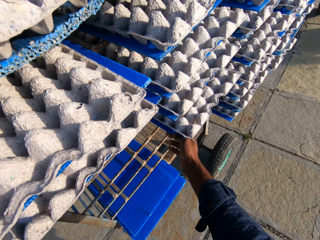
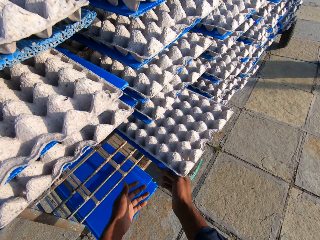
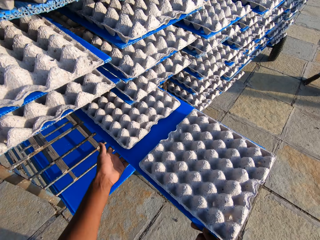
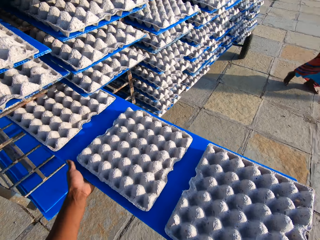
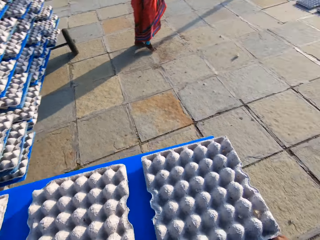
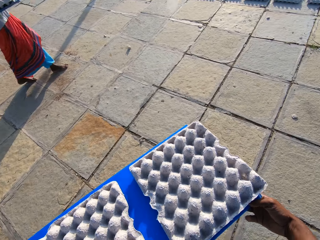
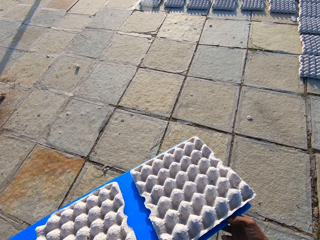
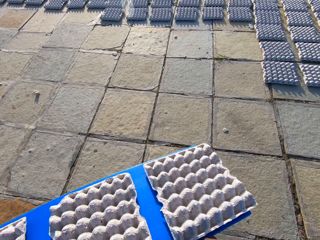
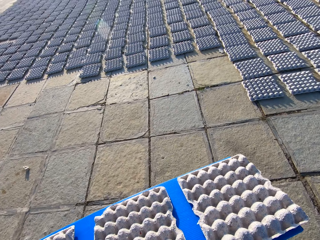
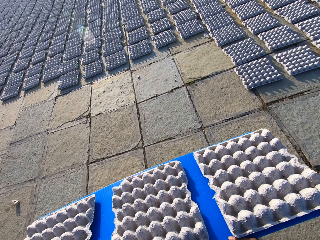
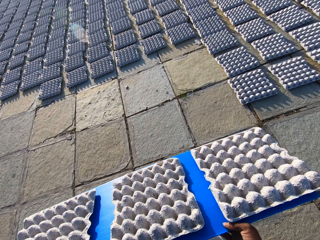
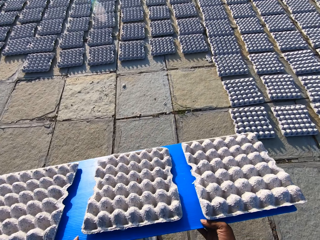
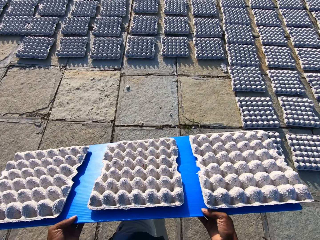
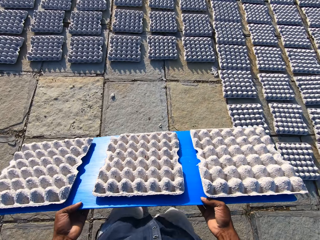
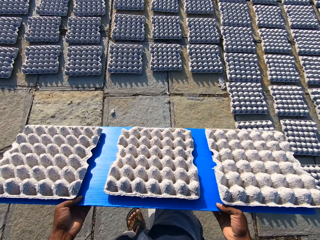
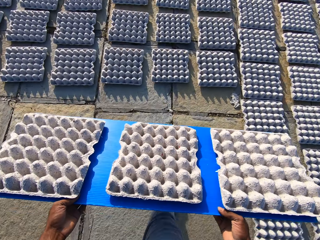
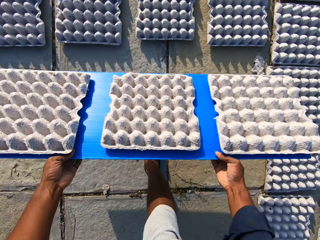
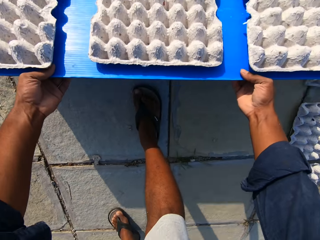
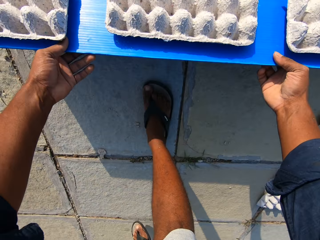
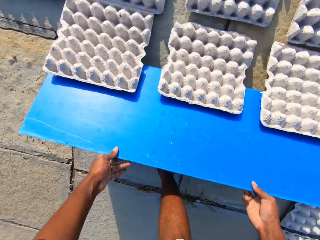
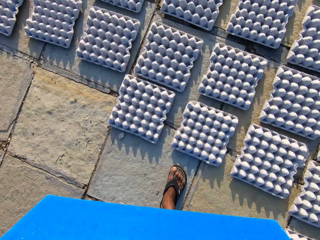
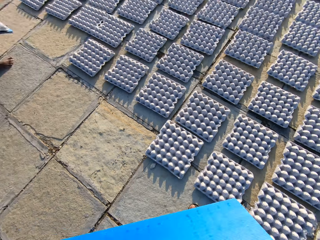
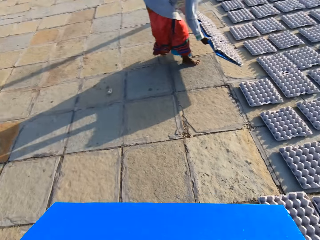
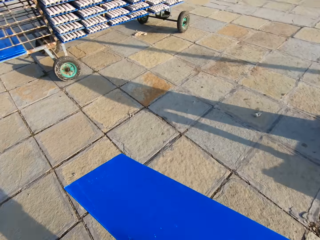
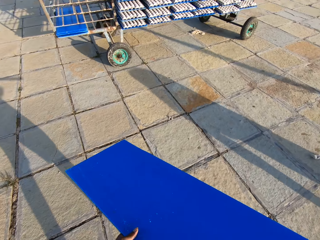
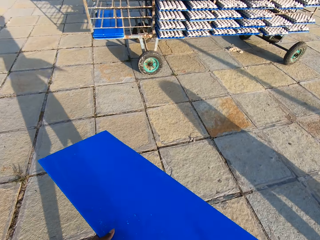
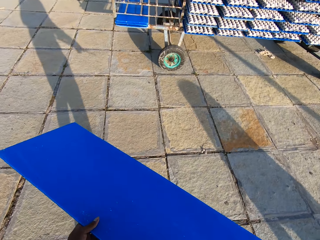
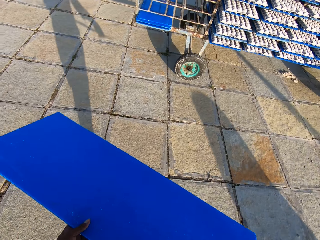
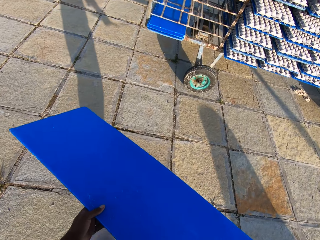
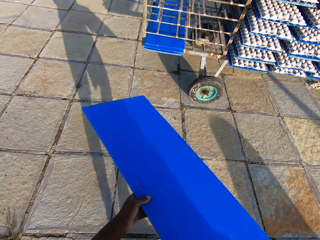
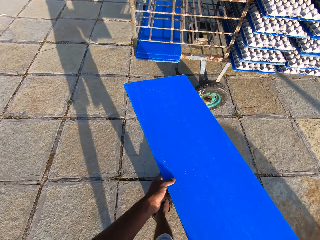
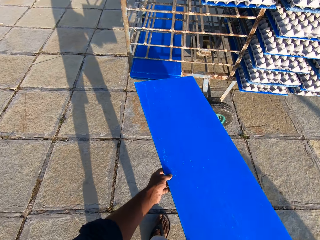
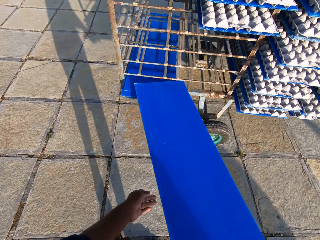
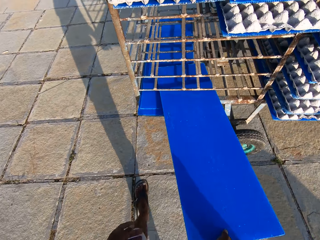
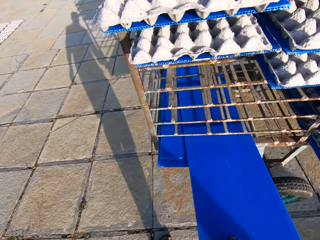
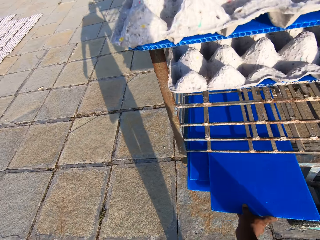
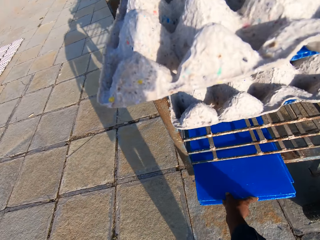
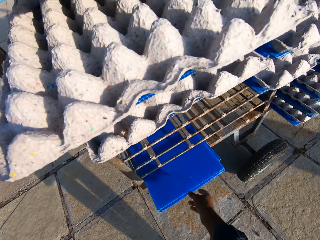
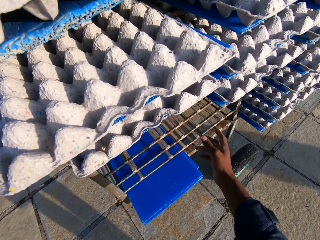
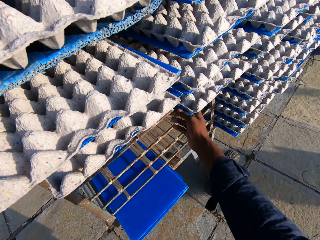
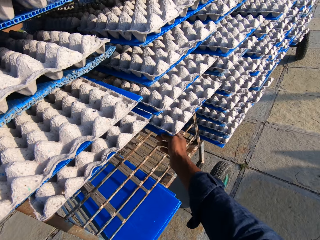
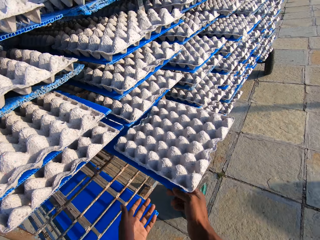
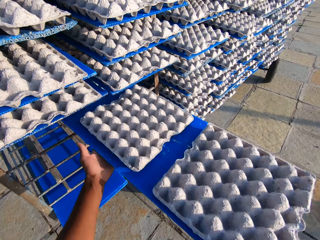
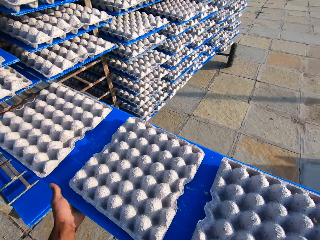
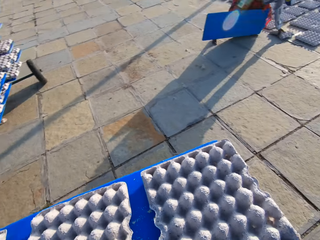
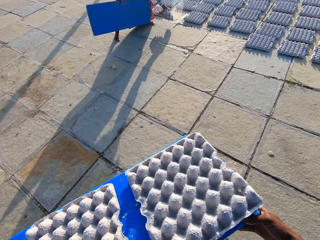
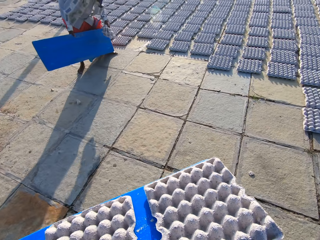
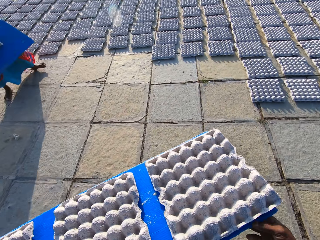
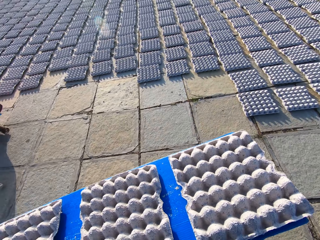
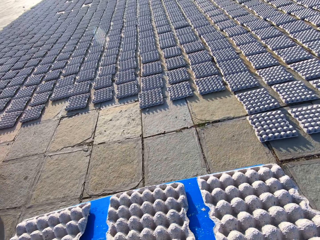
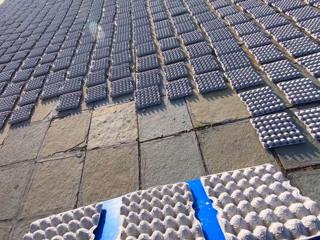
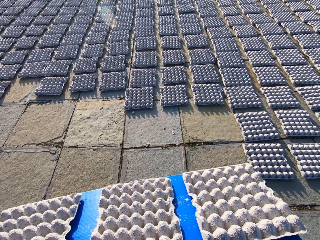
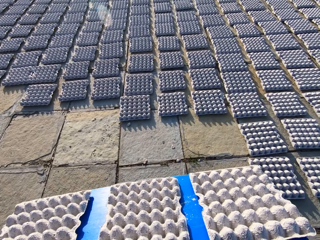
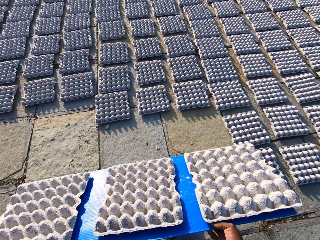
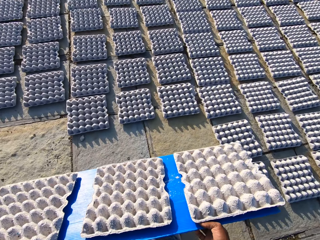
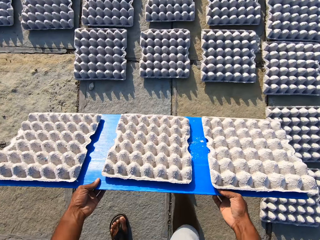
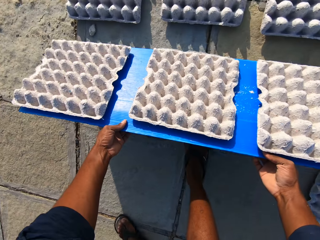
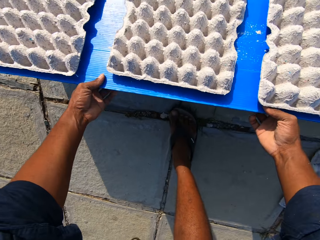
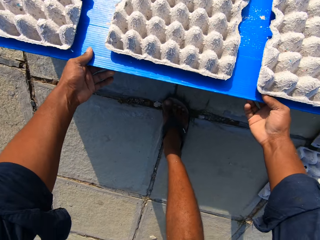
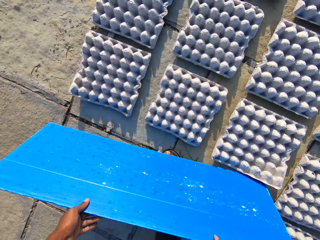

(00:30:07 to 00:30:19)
The camera wearer pulls out a tray with egg crates or egg trays from the trolley. A lady walks around. The camera wearer walks with the tray and slides the egg crates off the tray to the floor. The lady puts the egg trays down. The camera wearer walks with the tray to the trolley, puts the tray in the trolley and pulls out a tray with egg crates from the trolley. The lady walks around. The camera wearer walks with the tray and slides the egg crates off the tray to the floor.

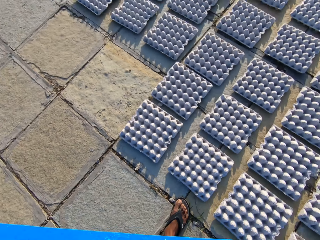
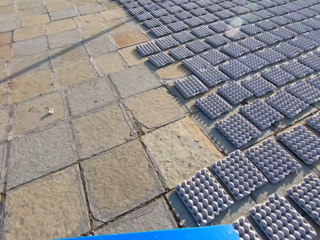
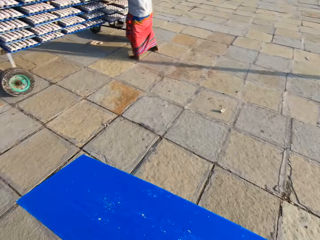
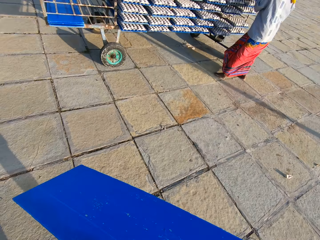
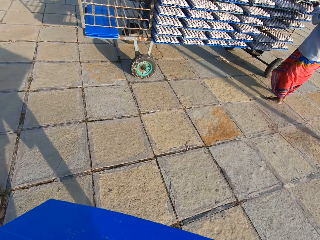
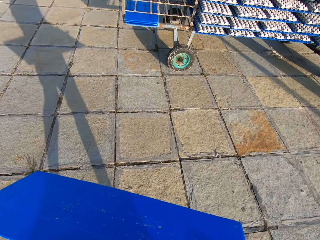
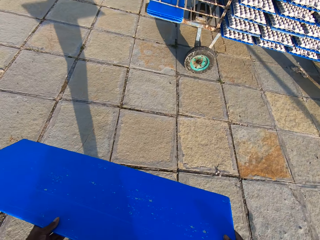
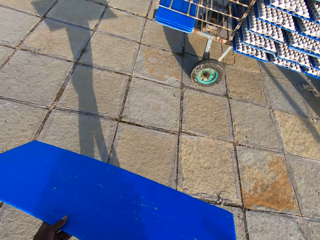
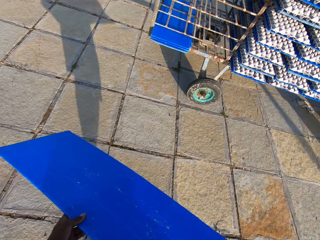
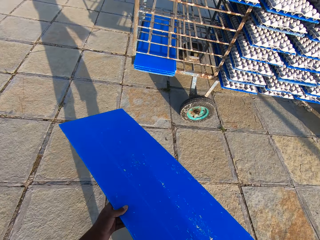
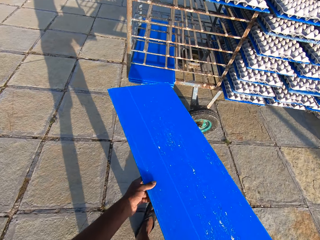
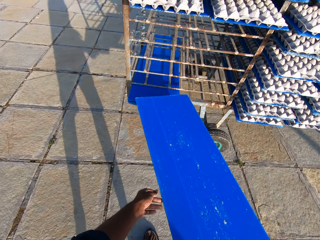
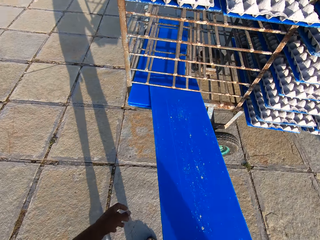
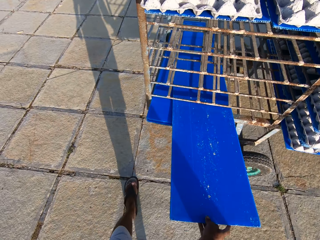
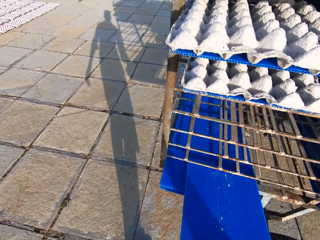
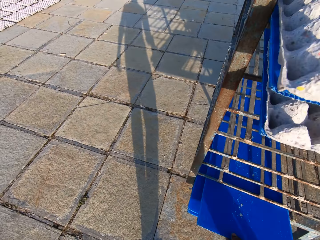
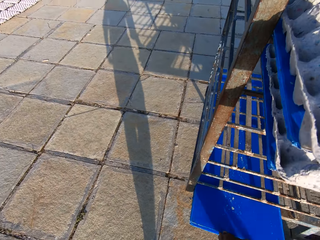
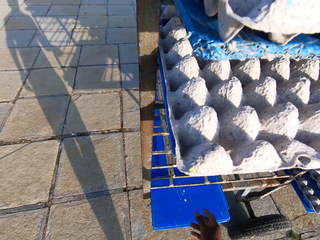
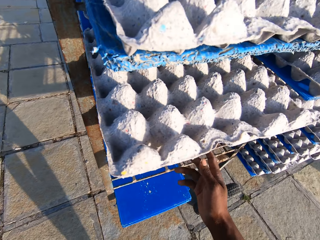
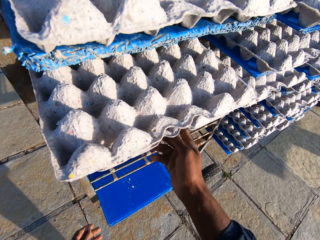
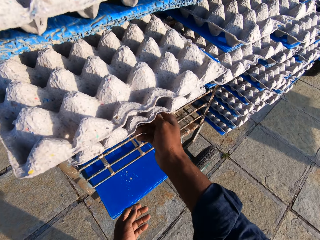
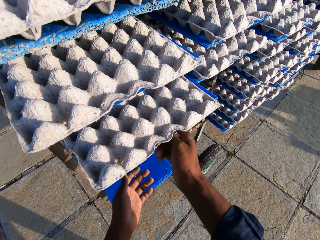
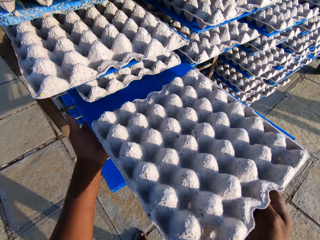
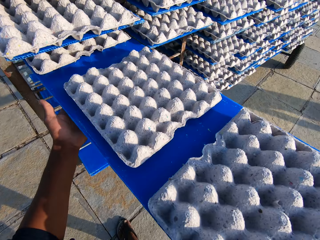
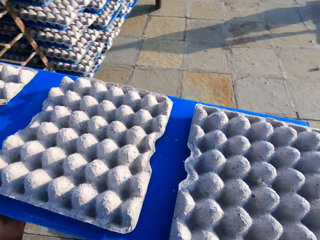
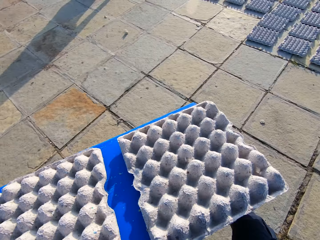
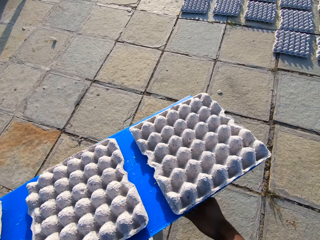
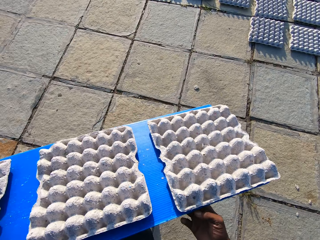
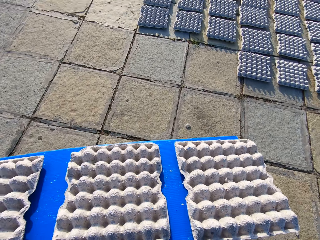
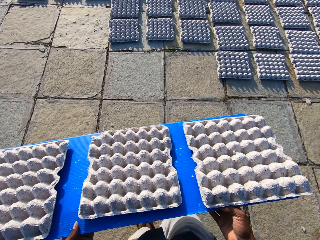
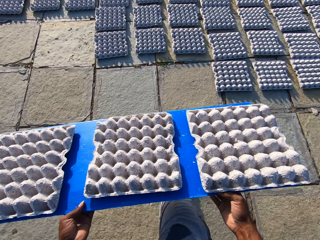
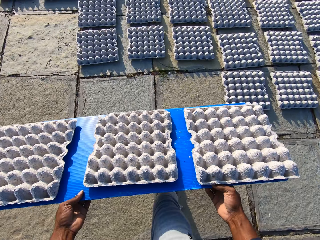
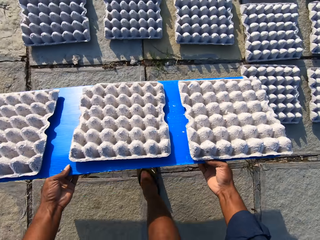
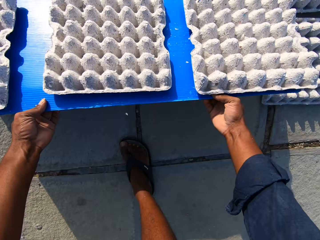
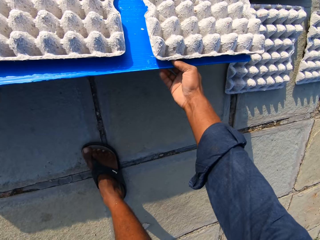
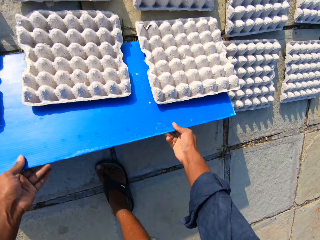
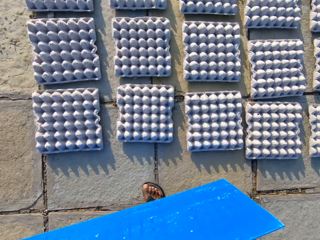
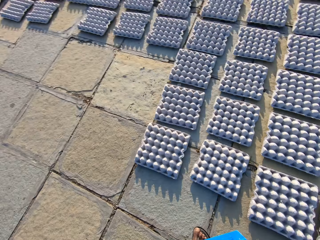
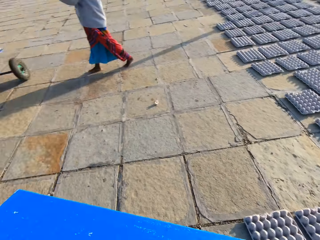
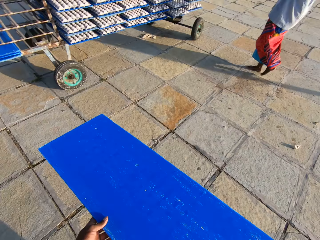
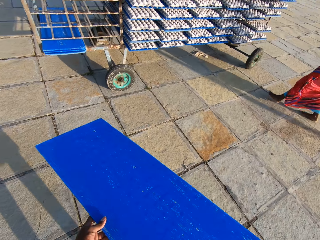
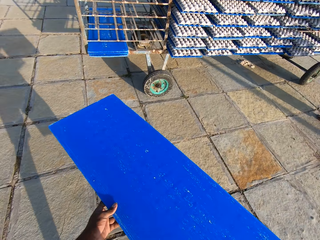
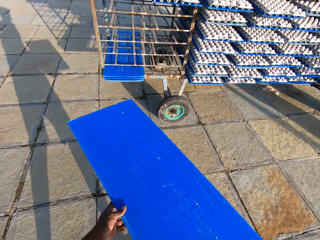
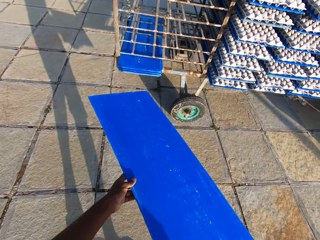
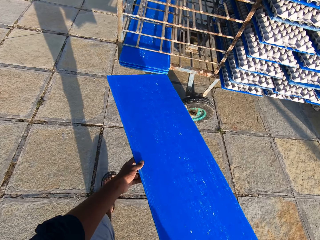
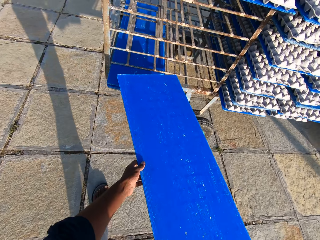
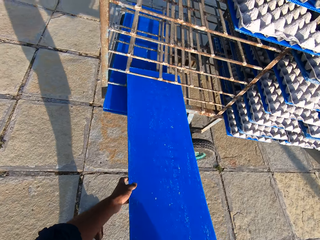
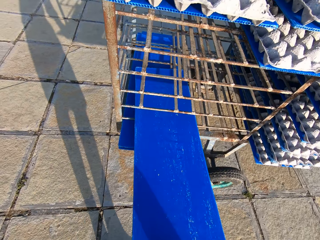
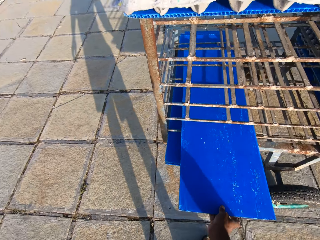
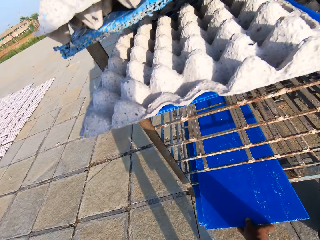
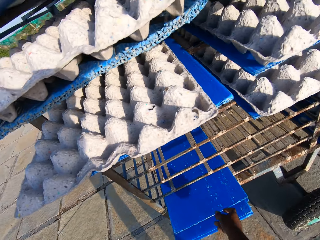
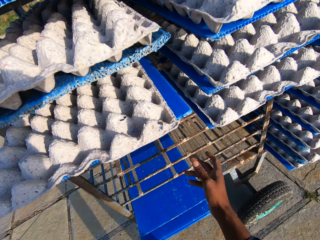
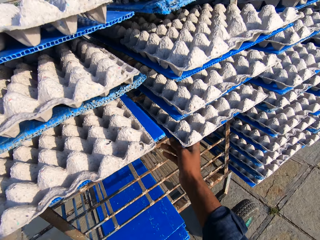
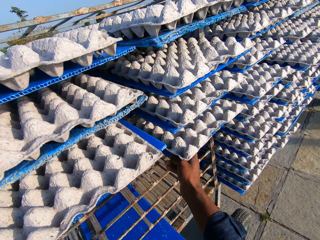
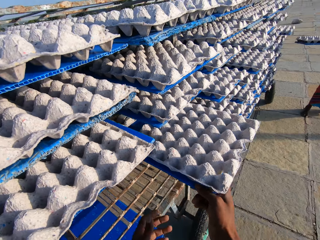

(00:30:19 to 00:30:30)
A lady takes the egg tray holder. The camera wearer walks with the tray to the trolley, puts the tray in the trolley and pulls out a tray with egg crates from the trolley. The lady walks around. The camera wearer walks with the tray and slides the egg crates off the tray to the floor. The lady walks around. The camera wearer walks with the tray to the trolley and puts the tray in the trolley.
